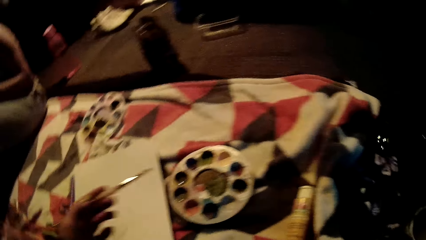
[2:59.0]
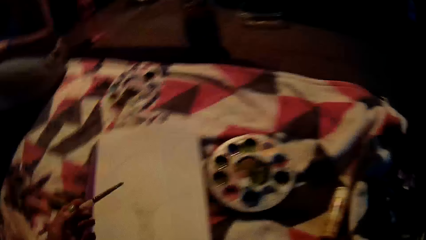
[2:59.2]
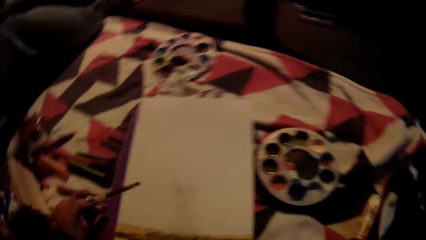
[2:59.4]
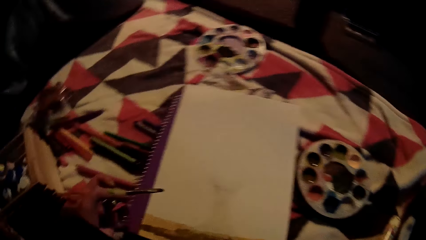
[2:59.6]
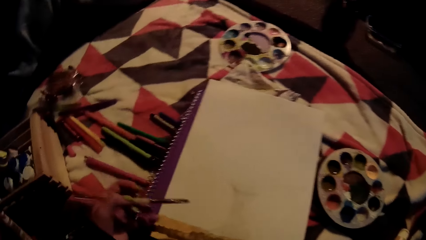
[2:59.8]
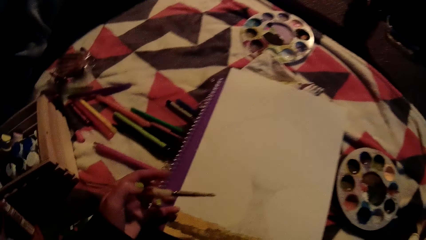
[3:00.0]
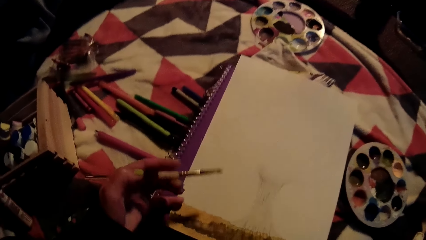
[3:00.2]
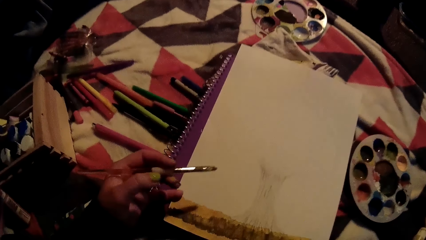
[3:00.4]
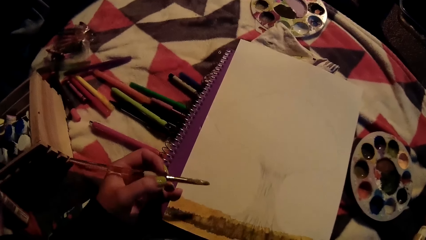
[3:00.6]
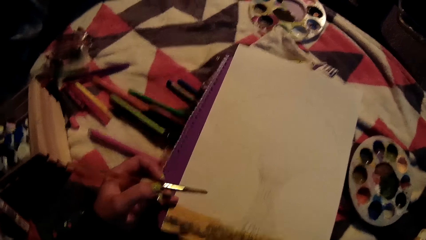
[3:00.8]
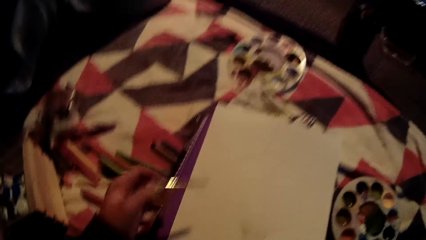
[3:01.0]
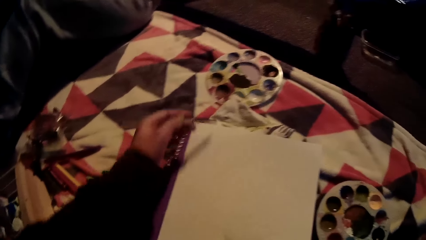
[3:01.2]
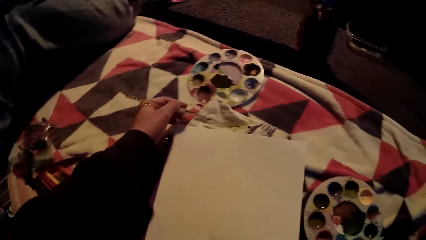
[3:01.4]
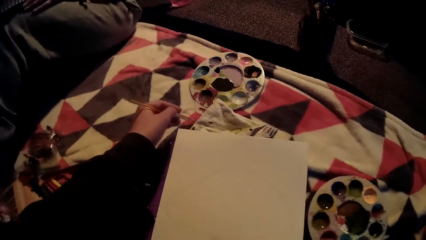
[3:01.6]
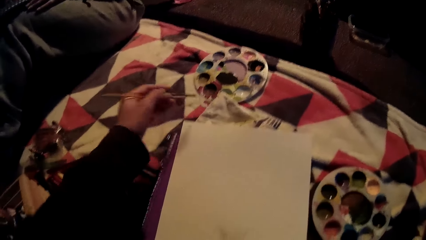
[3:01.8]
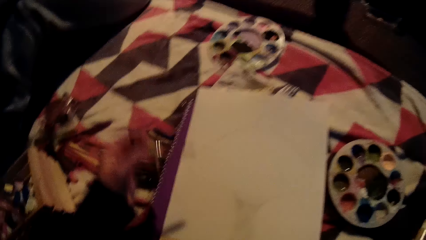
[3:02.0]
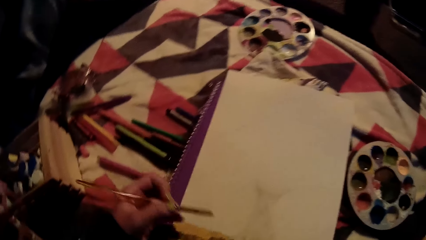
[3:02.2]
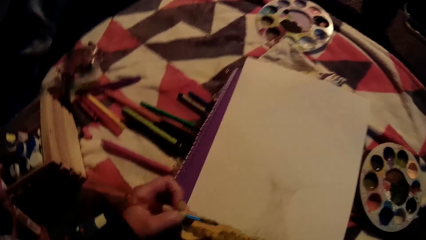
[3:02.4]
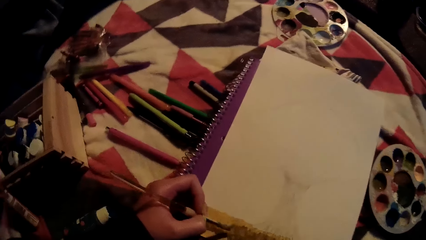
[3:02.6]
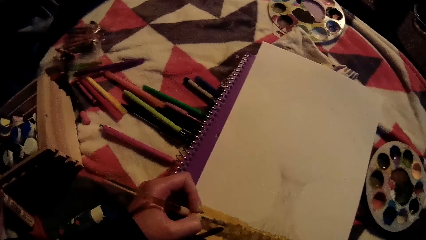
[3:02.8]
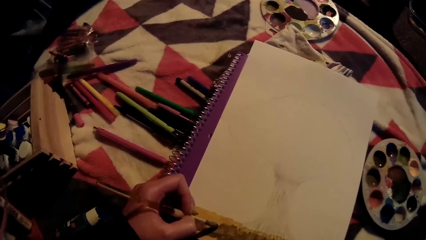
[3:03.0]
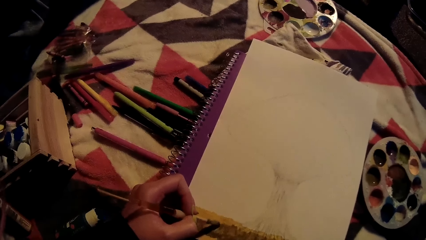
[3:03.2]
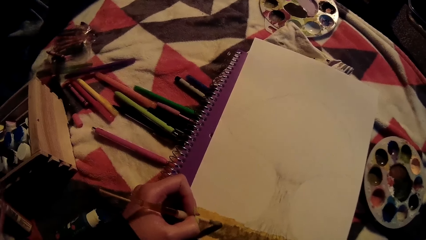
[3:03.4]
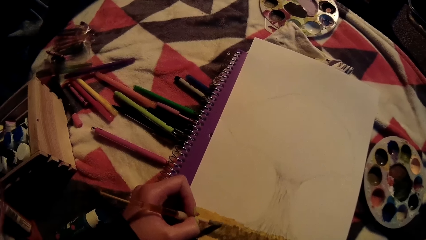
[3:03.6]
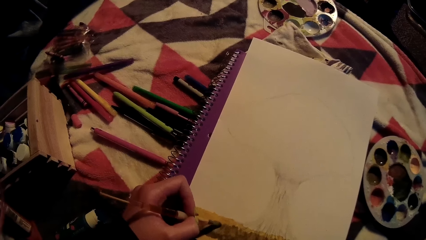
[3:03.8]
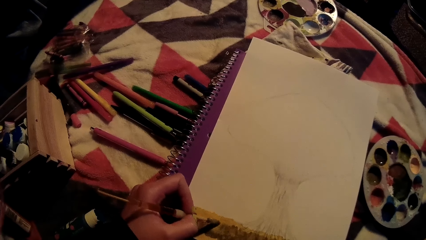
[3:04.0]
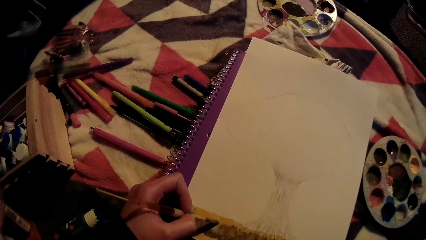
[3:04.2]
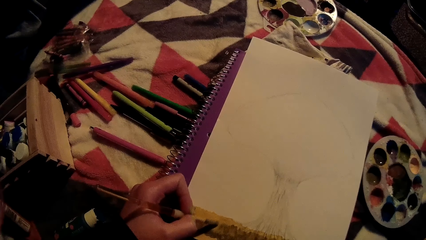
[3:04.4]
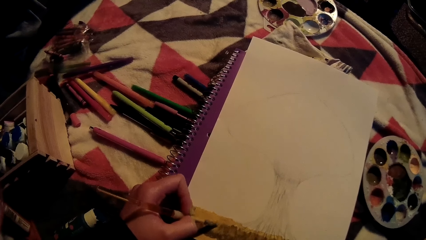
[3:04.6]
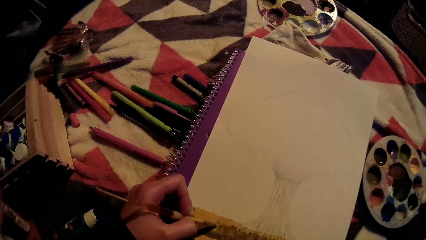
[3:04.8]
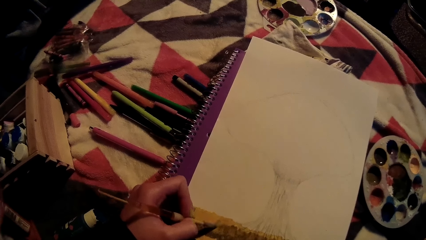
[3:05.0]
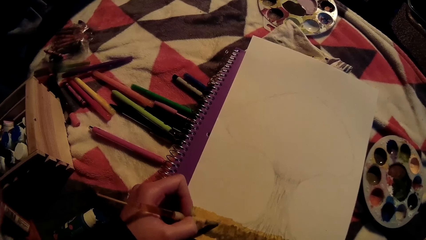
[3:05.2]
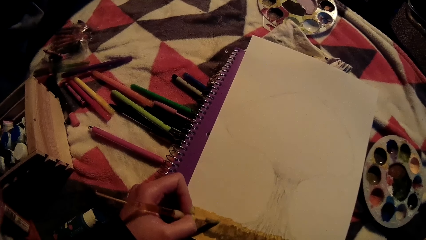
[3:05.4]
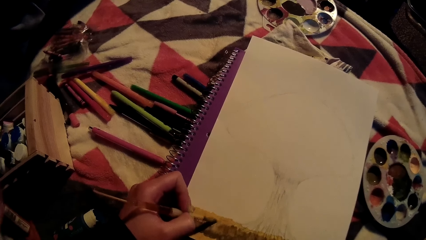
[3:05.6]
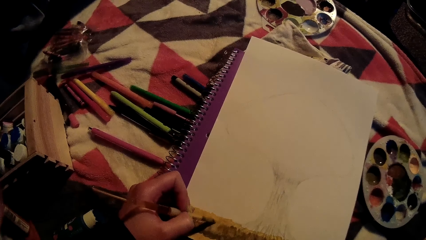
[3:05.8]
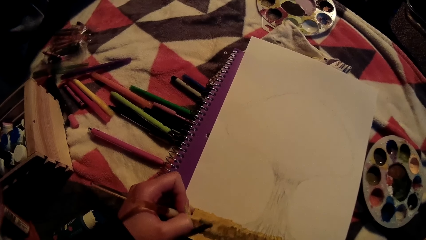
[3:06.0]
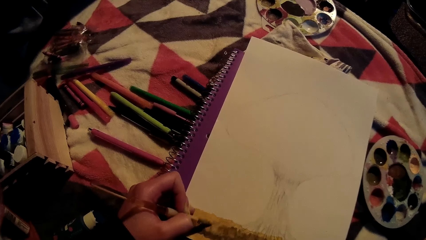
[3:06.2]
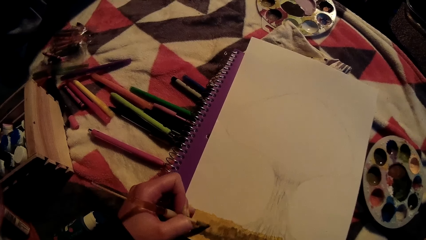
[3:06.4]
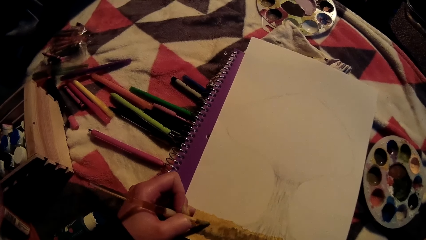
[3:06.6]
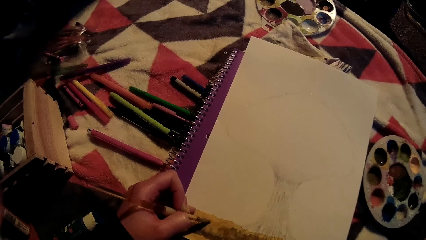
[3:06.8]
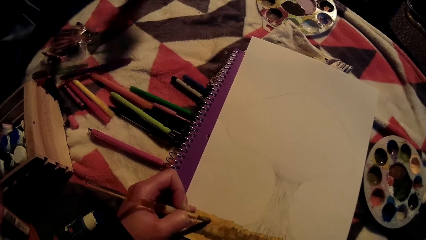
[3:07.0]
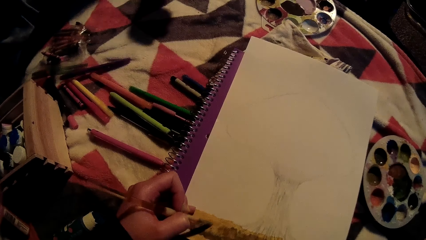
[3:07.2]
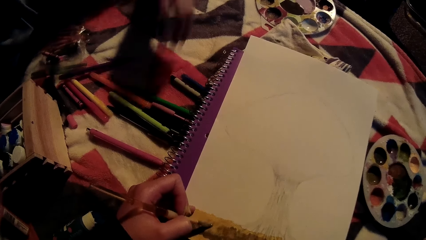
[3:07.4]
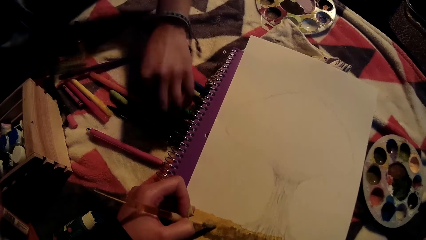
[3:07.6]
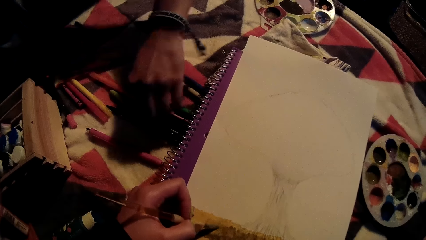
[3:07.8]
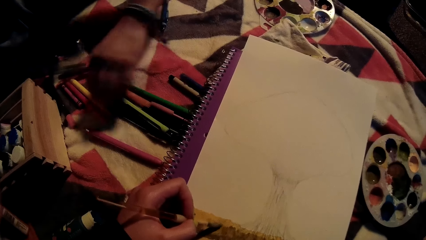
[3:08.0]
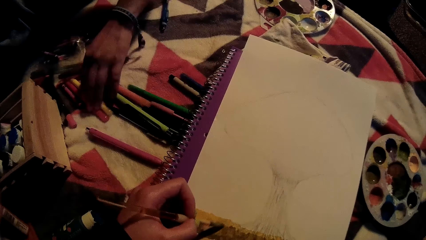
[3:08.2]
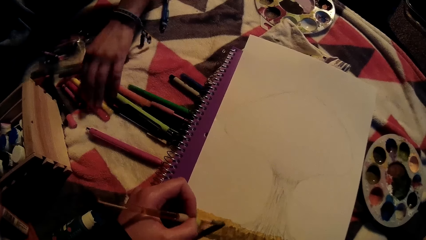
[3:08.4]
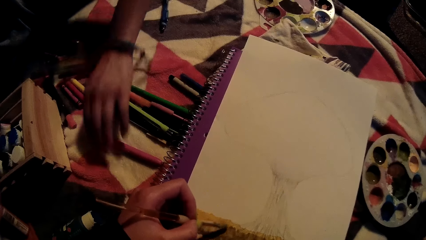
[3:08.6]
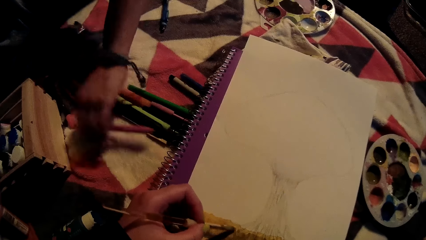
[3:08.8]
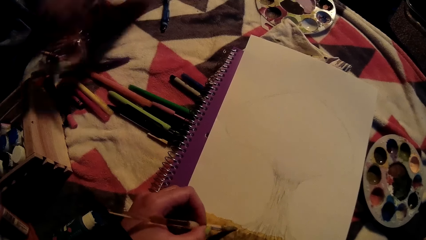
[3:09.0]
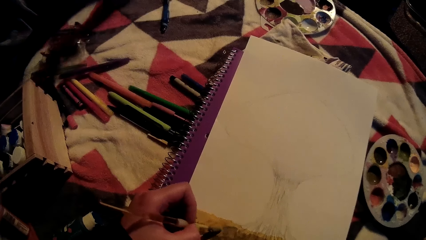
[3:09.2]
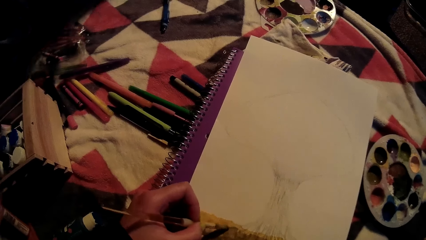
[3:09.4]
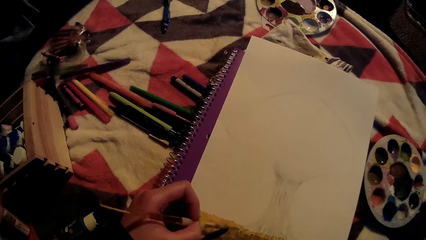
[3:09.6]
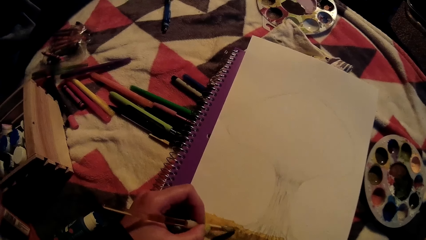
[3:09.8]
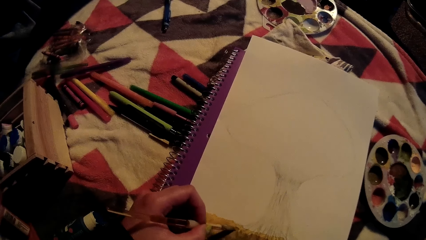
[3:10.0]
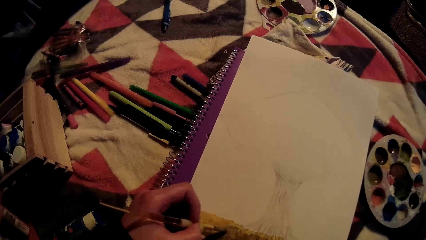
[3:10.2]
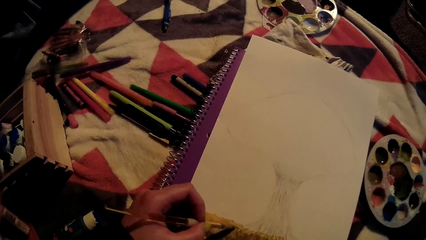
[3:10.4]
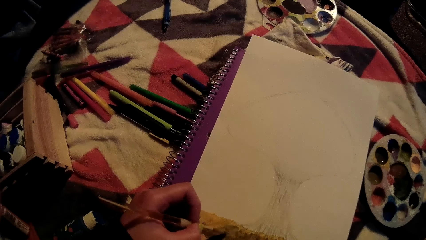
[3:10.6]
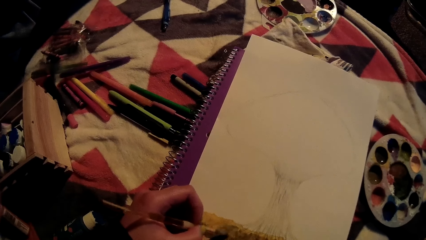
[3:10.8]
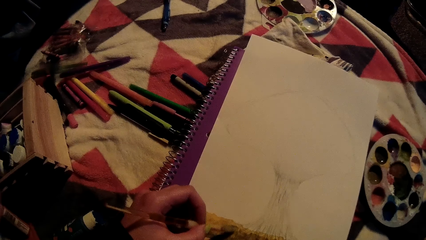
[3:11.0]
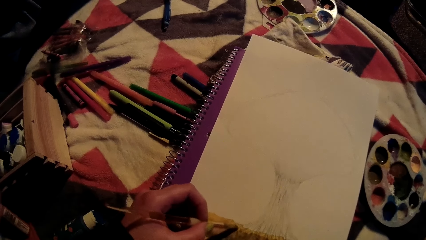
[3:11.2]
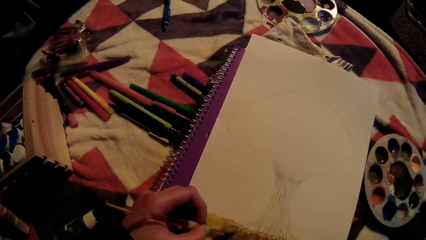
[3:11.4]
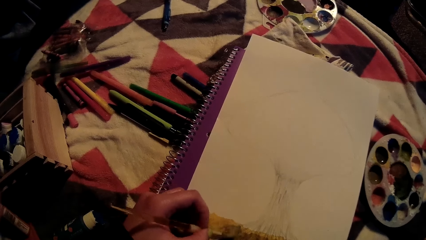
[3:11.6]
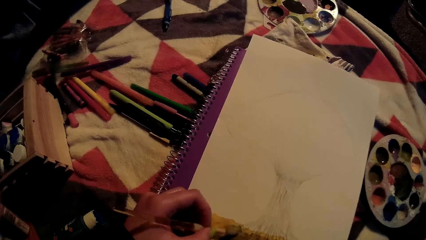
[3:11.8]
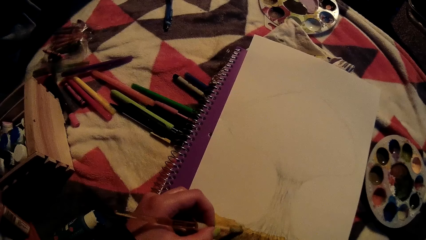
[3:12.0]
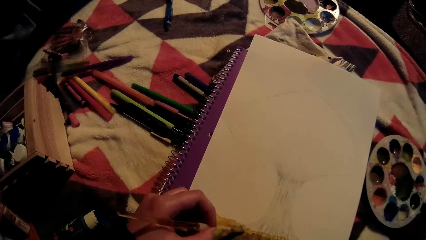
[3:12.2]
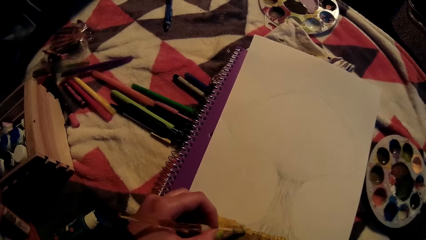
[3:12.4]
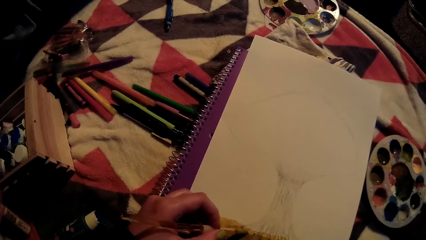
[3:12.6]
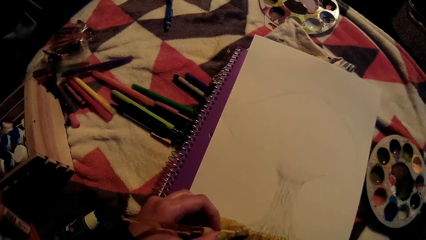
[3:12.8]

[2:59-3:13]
The camera wearer dries the paint brush on a cloth on the floor with his left hand. He paints on a drawing paper on the floor with the paint brush in his left hand. A woman picks a colour pencil on the floor with her right hand.

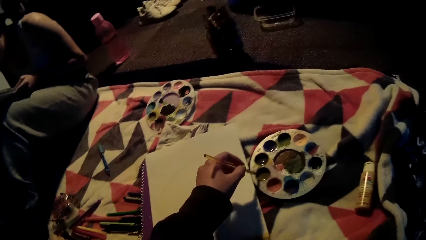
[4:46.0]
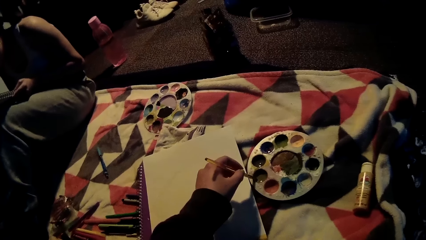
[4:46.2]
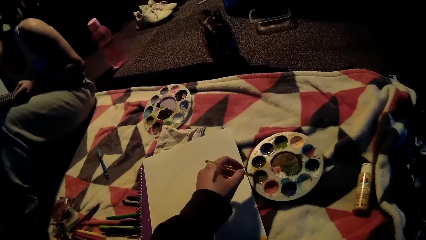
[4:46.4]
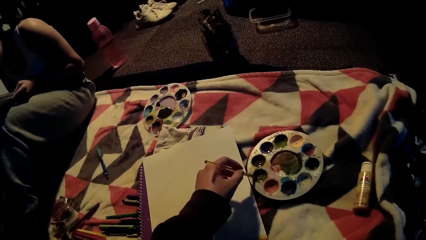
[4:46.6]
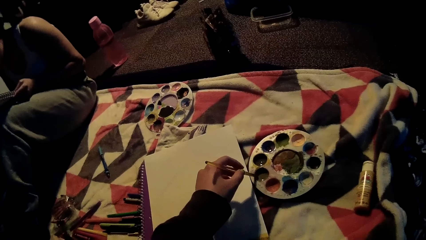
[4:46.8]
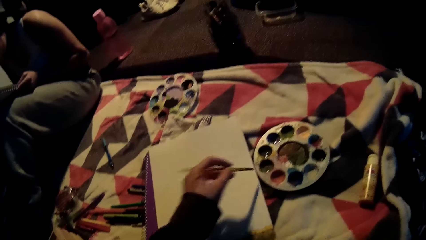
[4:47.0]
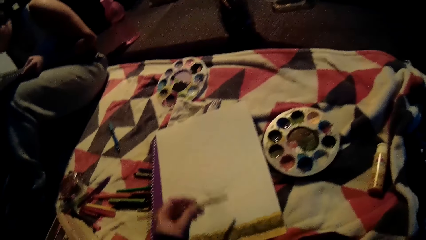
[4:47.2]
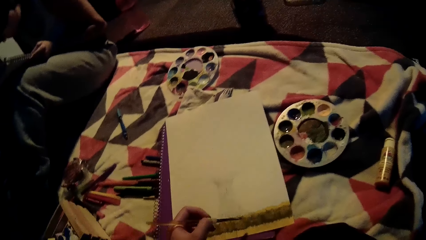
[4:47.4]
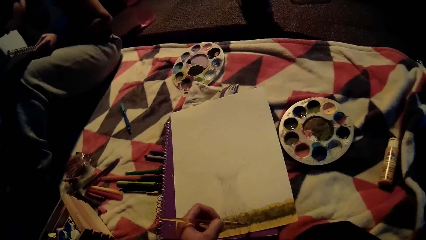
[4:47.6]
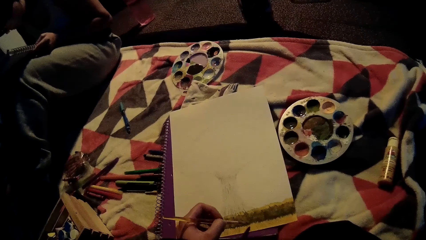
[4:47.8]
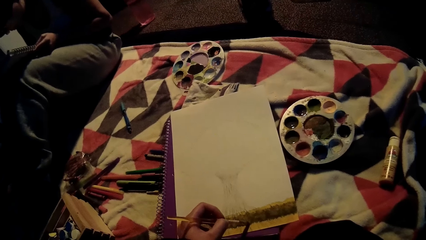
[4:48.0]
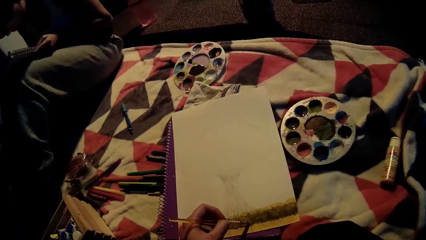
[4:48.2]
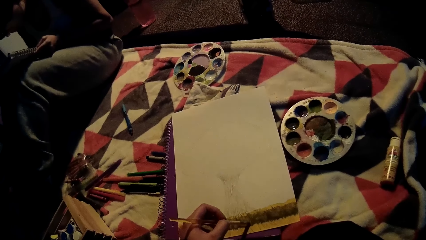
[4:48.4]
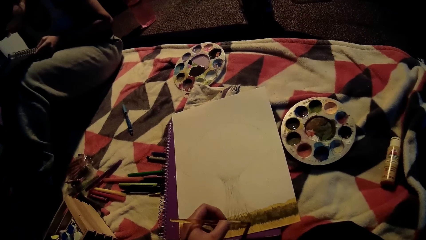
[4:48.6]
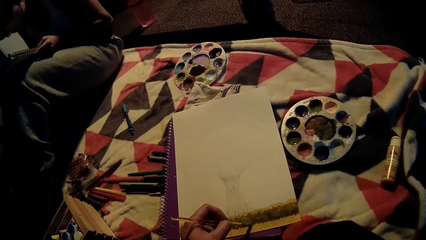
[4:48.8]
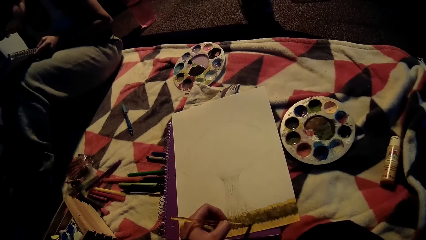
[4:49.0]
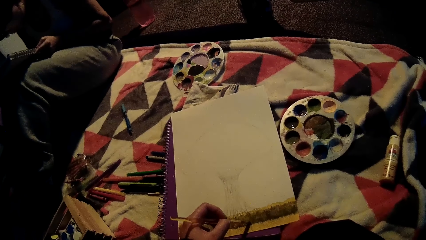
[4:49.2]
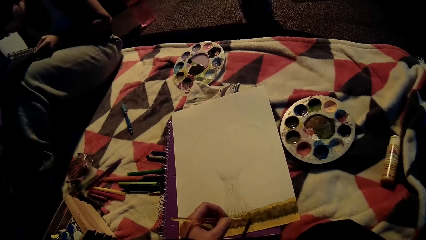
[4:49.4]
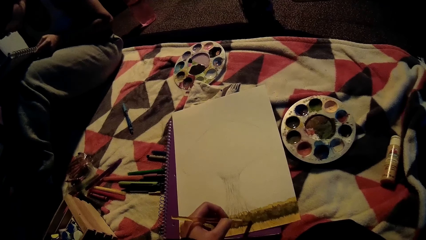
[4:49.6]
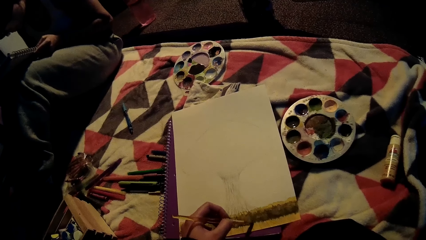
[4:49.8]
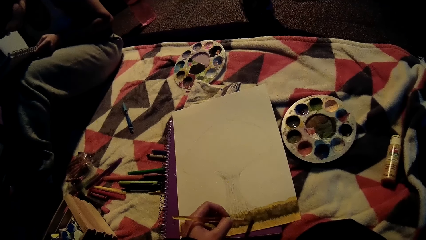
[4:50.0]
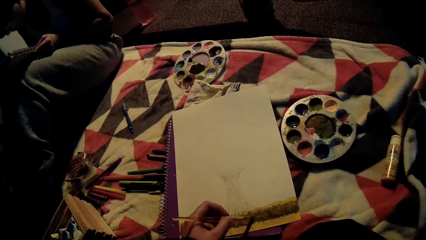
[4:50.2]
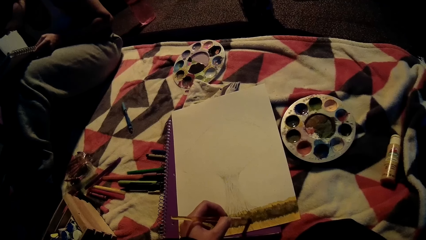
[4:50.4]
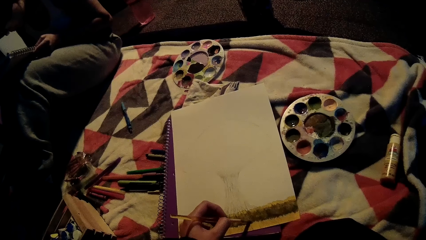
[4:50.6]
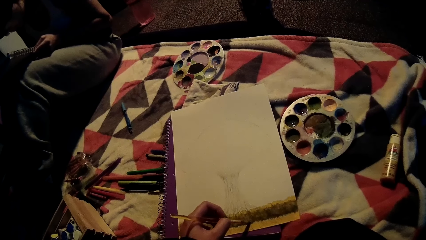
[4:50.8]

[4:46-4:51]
The camera wearer scoops the paint from the tray with the brush. They paint on the drawing book with the brush.
